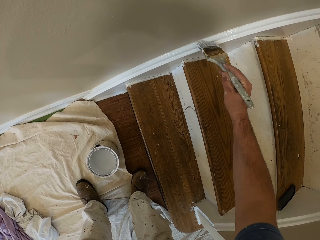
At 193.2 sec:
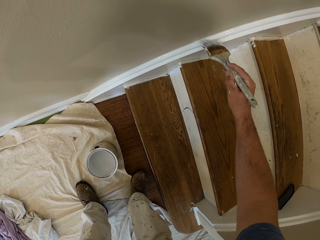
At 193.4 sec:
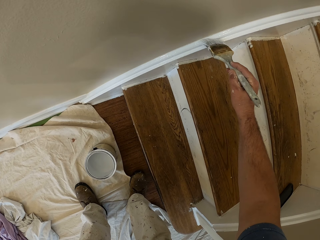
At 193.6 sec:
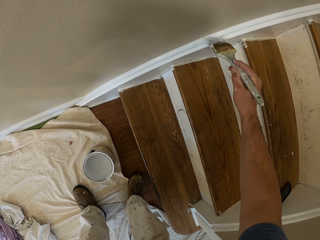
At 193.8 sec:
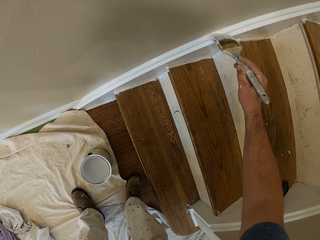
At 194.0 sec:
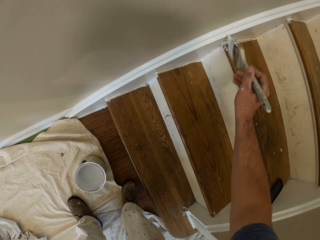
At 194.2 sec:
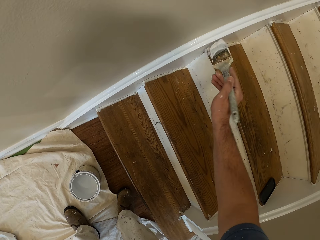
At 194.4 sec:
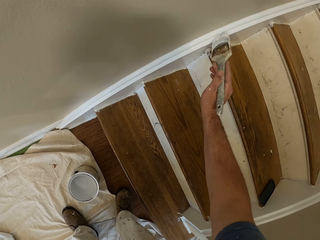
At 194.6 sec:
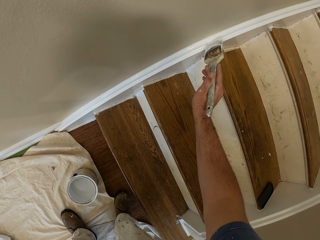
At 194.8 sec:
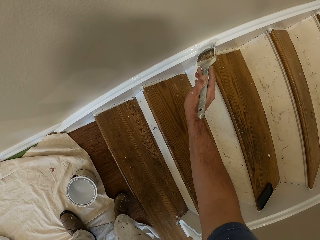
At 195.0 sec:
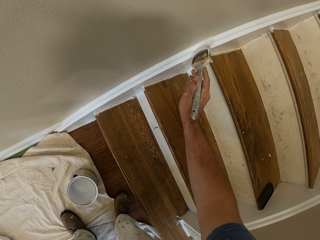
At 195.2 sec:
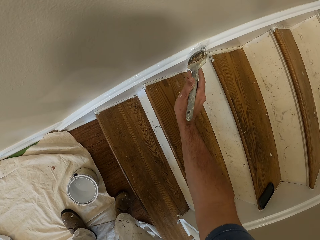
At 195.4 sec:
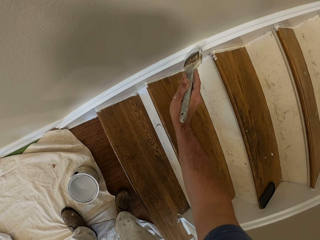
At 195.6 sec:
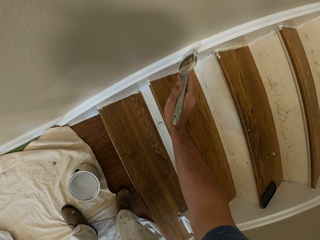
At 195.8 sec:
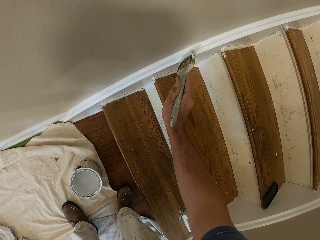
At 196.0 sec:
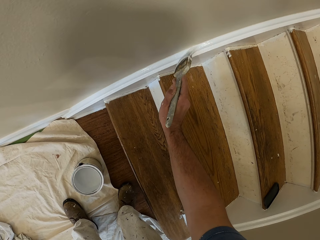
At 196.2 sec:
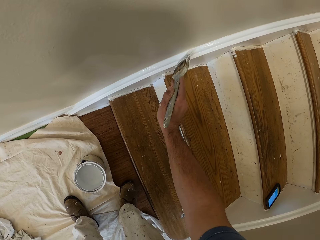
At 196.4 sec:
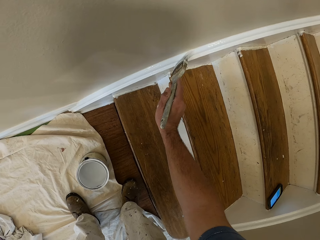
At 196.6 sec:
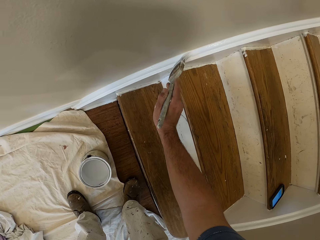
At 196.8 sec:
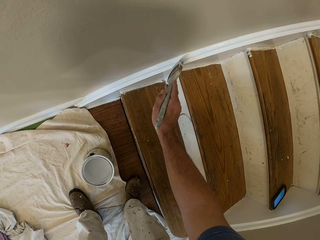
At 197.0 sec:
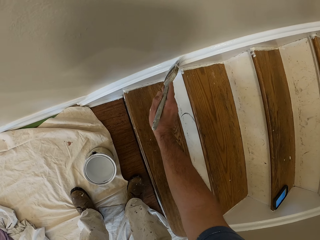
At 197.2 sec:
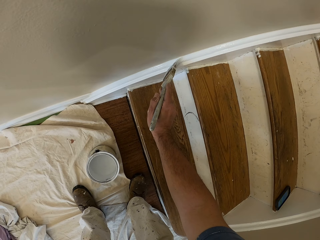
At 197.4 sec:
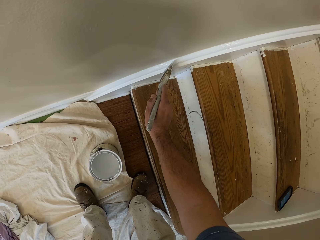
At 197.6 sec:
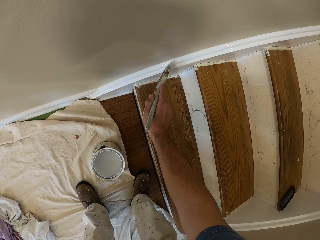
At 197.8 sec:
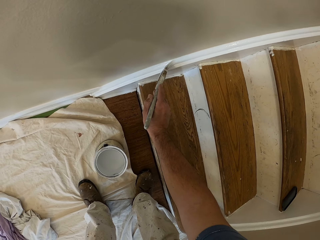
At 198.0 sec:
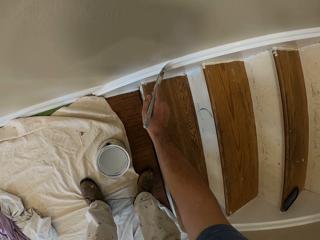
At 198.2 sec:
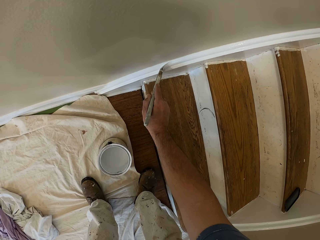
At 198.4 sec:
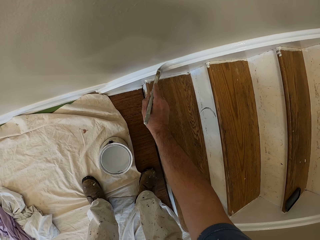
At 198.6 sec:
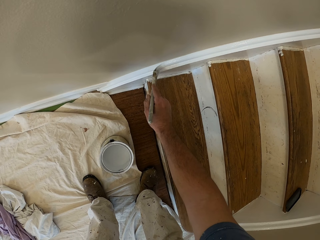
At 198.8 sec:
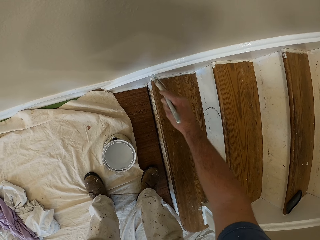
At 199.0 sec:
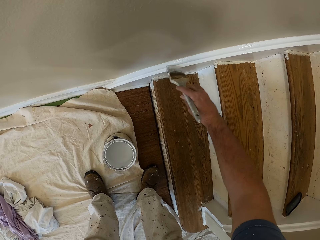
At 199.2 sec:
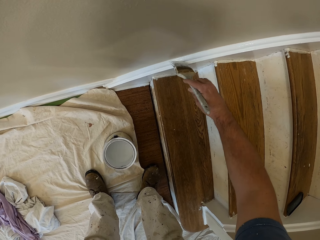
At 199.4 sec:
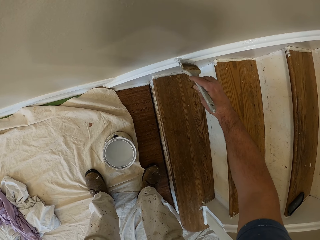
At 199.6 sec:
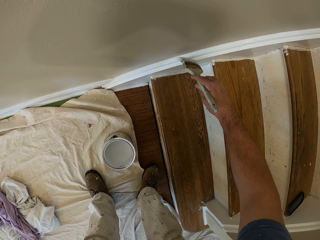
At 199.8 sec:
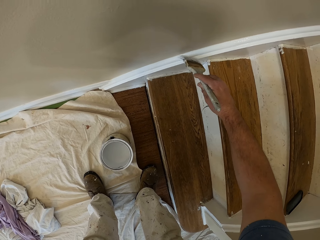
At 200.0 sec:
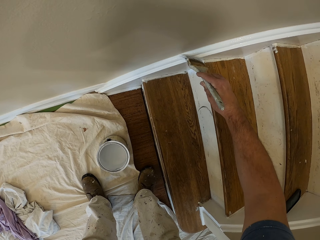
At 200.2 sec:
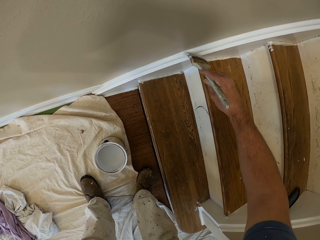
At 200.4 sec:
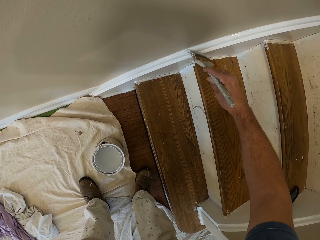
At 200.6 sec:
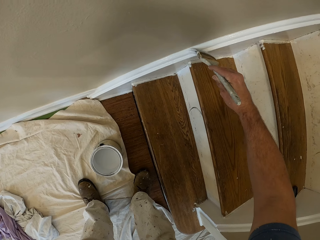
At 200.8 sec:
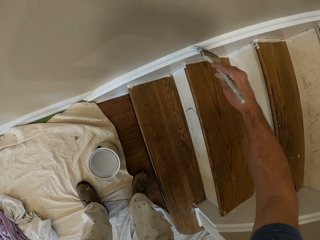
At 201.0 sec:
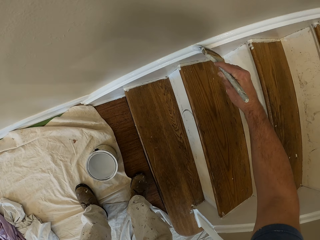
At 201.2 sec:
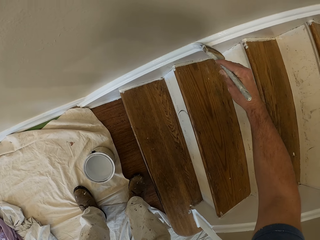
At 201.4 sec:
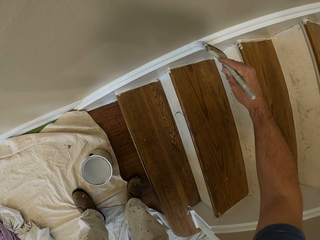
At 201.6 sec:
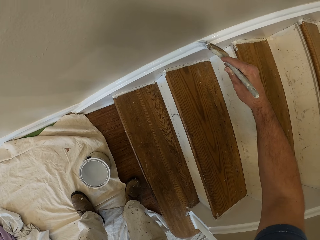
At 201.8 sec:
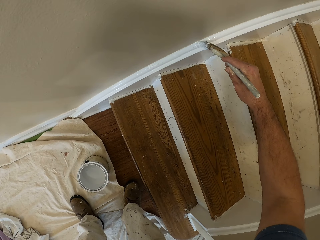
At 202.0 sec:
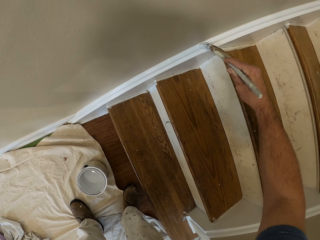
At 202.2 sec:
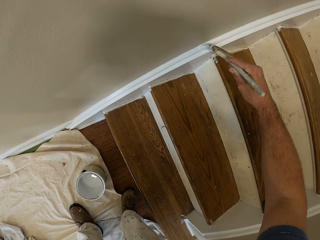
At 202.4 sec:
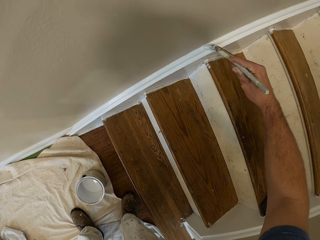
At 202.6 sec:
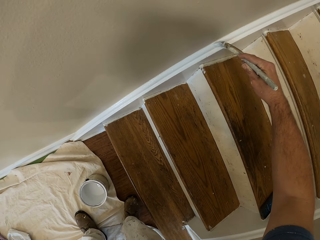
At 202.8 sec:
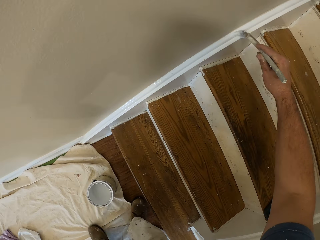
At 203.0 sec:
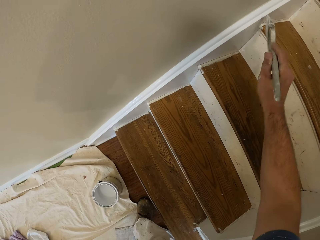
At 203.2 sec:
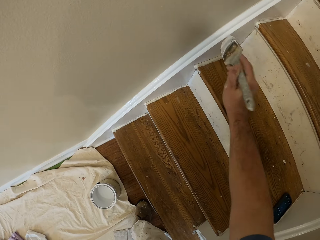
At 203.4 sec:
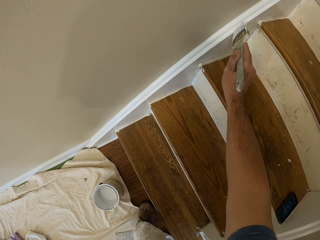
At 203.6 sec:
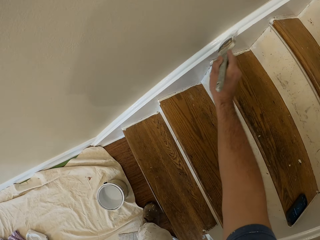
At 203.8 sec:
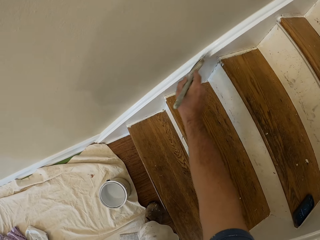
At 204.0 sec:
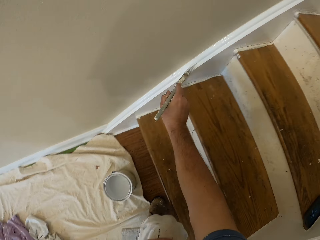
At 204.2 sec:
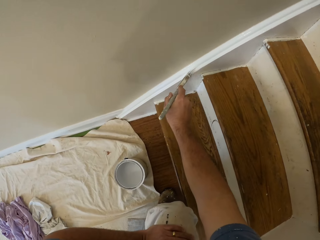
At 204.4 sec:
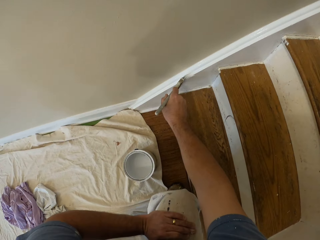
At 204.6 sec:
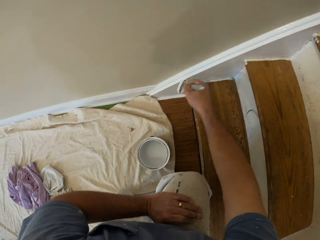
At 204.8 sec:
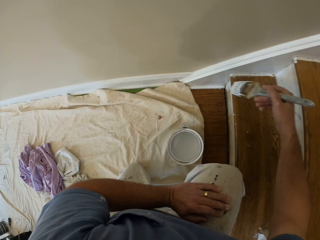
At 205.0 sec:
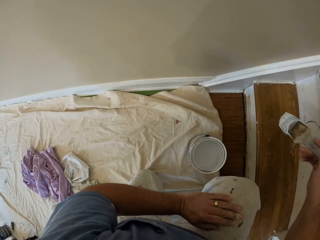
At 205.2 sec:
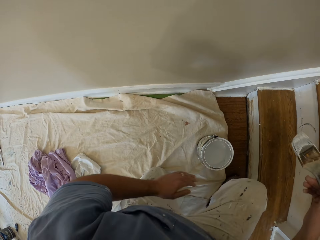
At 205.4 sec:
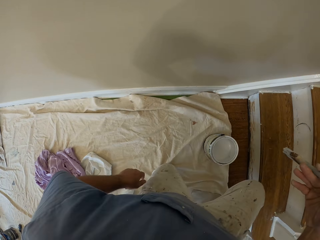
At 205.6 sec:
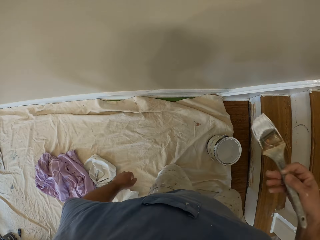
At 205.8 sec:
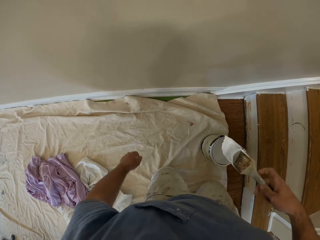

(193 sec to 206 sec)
The camera wearer kneels on a cloth on the floor. They step down the stairs.

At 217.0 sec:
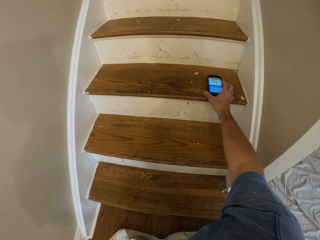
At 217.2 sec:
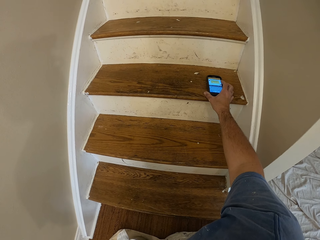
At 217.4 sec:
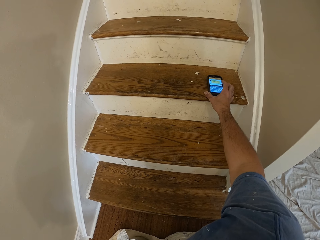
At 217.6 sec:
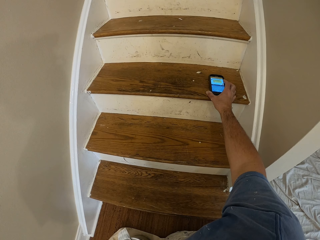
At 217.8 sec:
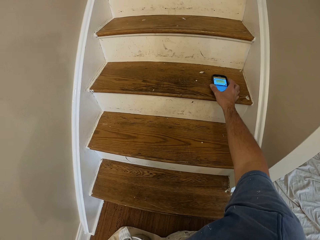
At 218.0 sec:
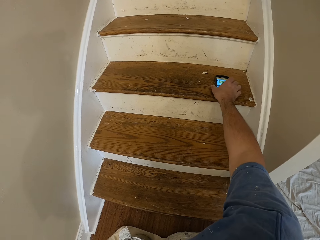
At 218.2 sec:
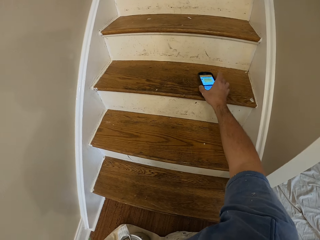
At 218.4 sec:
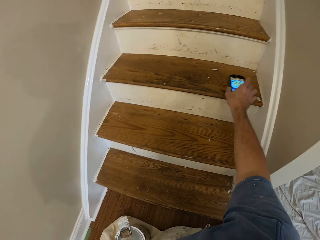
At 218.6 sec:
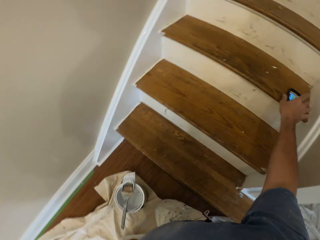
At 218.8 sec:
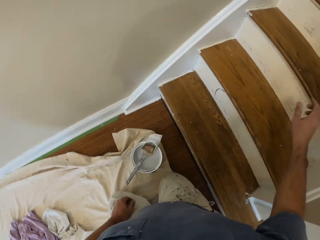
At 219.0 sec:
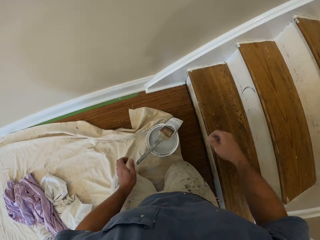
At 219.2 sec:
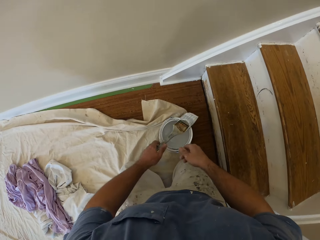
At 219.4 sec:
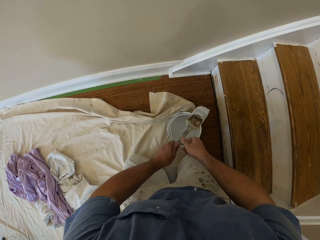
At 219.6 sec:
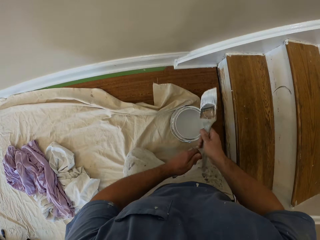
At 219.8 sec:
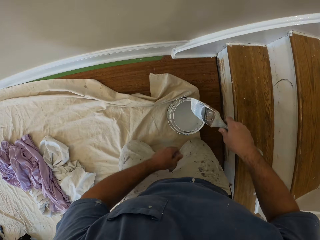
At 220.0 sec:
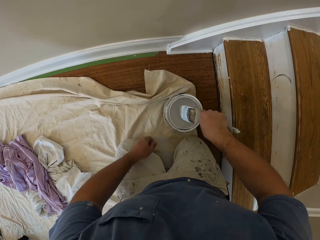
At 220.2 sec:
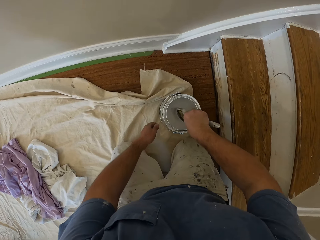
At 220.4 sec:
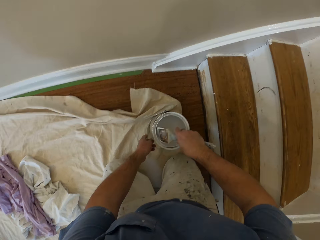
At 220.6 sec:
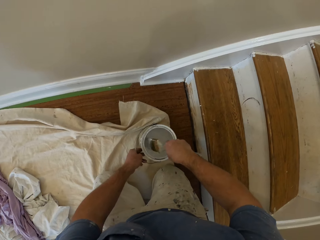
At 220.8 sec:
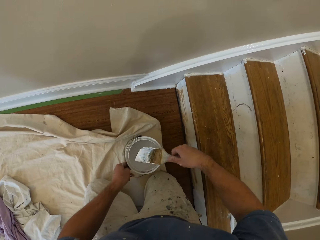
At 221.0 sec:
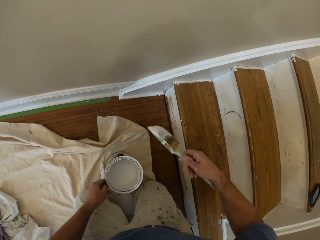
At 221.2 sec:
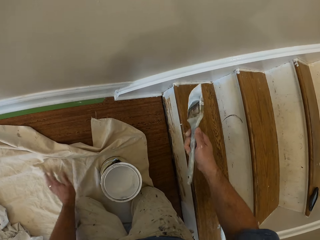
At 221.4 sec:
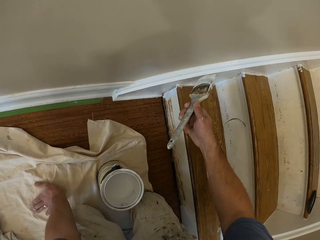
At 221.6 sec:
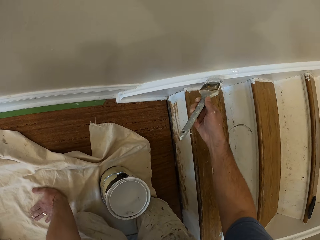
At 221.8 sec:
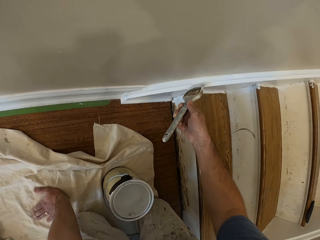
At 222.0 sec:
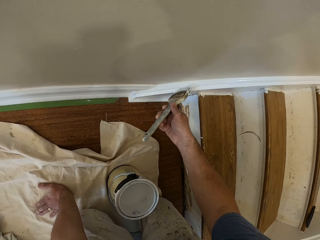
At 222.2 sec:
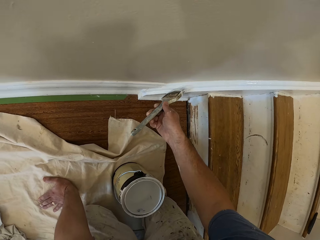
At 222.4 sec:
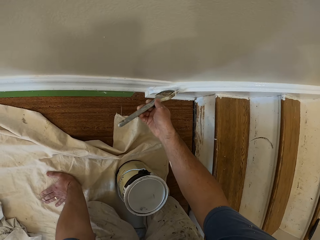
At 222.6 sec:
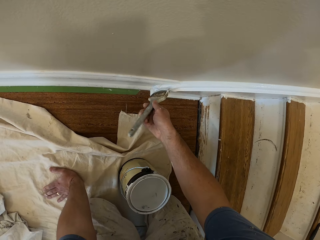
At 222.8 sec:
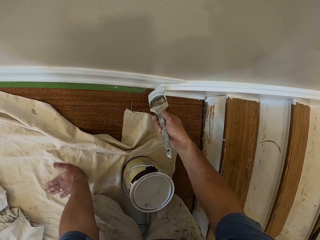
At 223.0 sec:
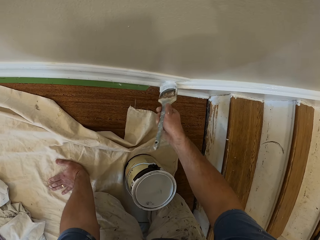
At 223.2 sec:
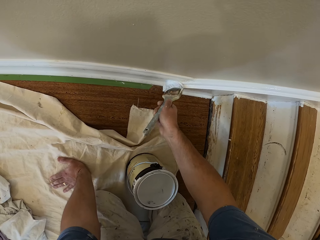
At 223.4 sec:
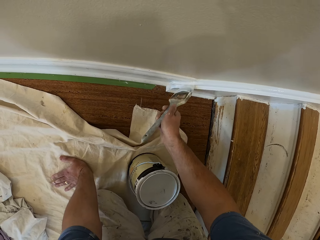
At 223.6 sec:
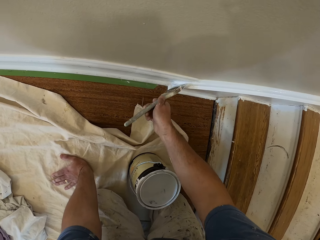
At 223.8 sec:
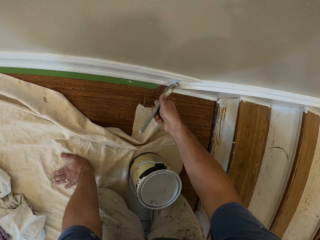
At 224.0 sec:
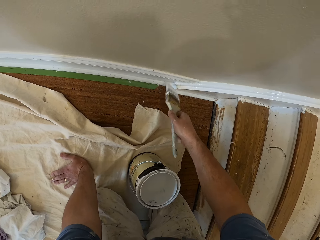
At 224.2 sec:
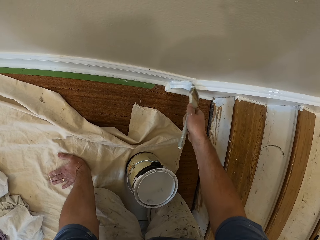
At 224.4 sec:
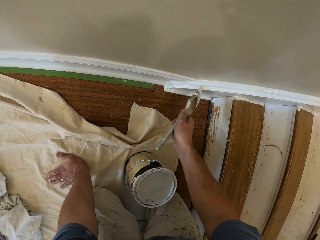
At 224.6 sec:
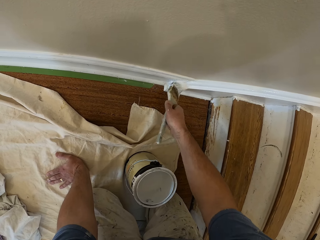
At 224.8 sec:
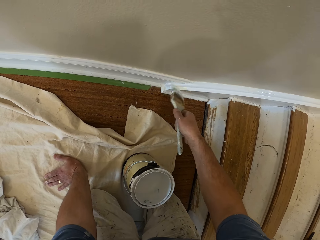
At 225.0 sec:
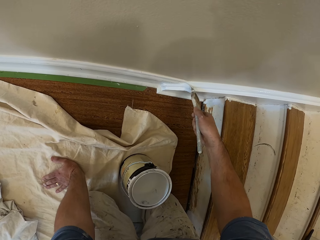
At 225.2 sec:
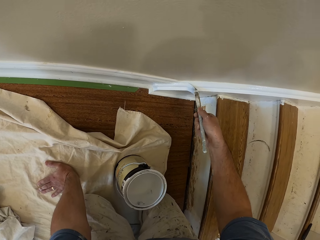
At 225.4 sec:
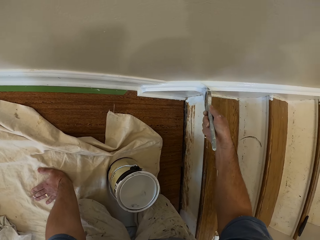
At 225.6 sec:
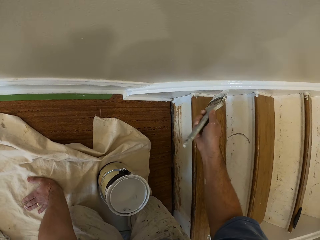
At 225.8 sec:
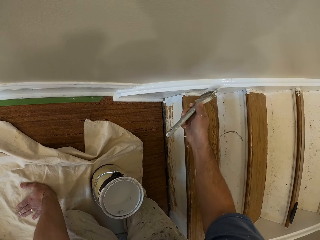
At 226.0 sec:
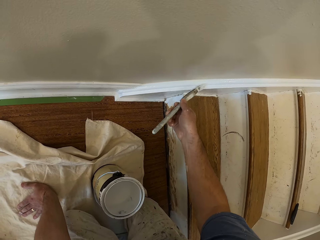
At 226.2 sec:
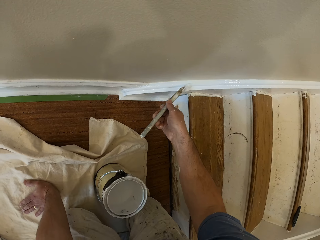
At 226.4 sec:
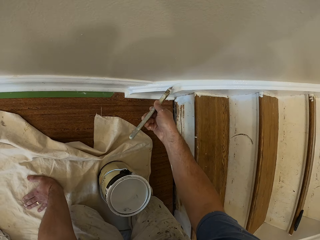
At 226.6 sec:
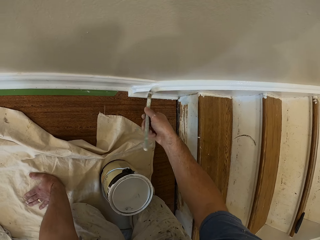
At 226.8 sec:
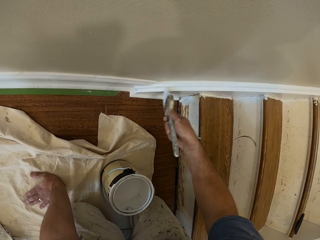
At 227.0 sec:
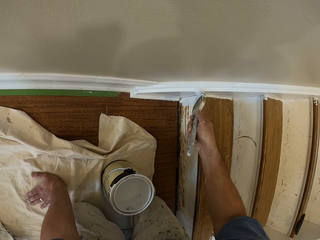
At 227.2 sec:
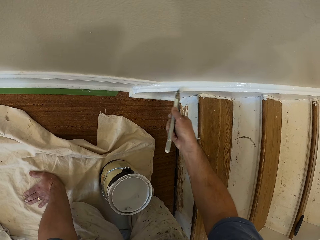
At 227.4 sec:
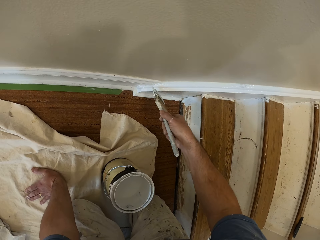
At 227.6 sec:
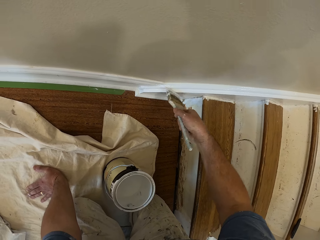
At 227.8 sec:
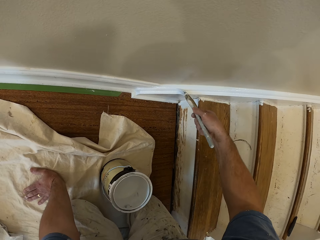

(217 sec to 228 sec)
The camera wearer picks the phone from the stairs. He adjusts the phone and puts the phone on the stairs. He picks up the paintbrush on the paint tin with his left hand. He passes the paintbrush to his right hand. He scoops paint from the aluminum paint bucket with the paintbrush. He paints the cornice or skirtboard.
